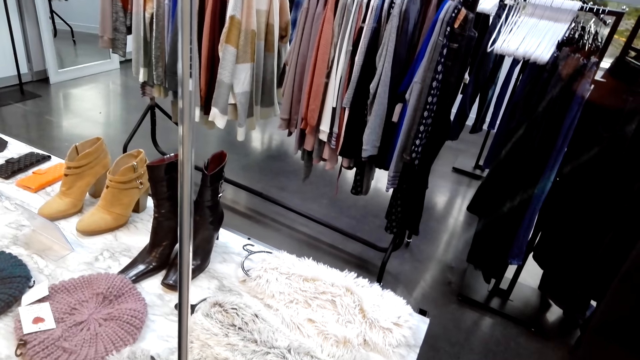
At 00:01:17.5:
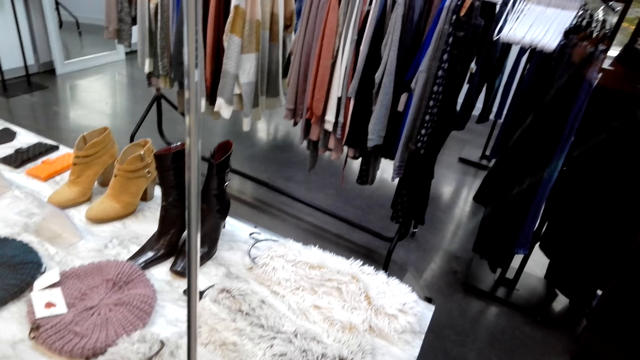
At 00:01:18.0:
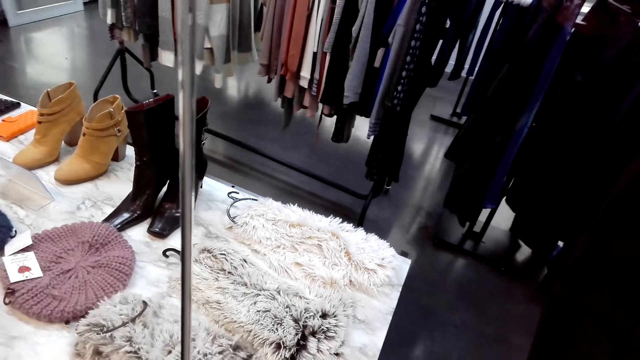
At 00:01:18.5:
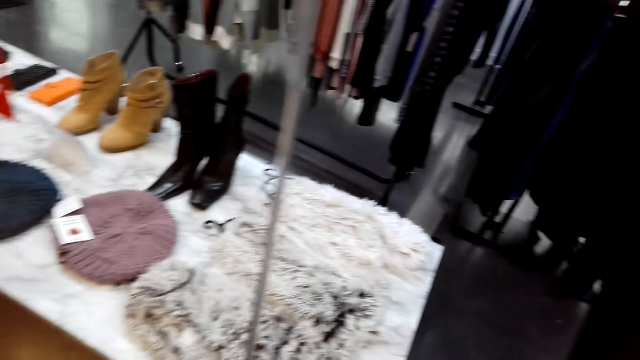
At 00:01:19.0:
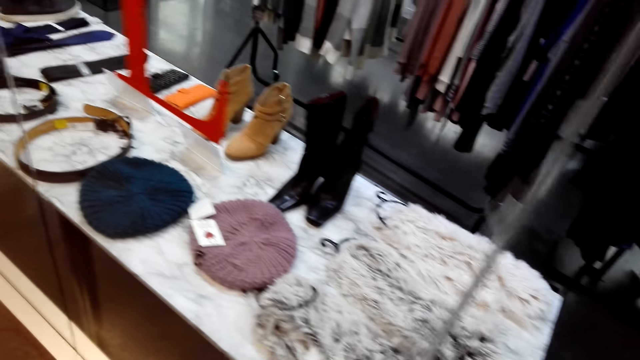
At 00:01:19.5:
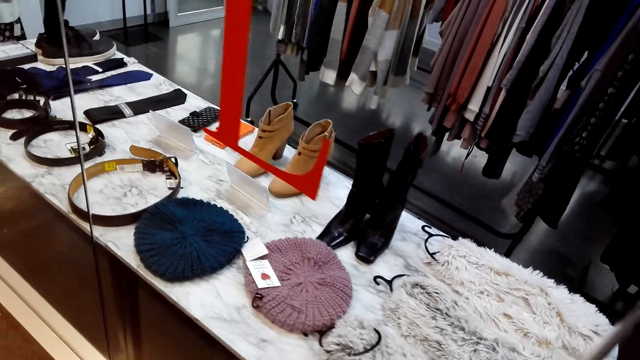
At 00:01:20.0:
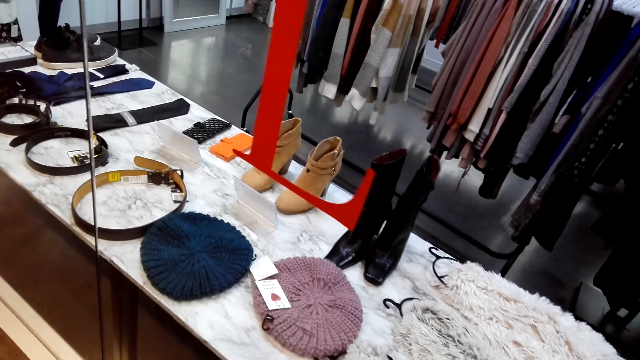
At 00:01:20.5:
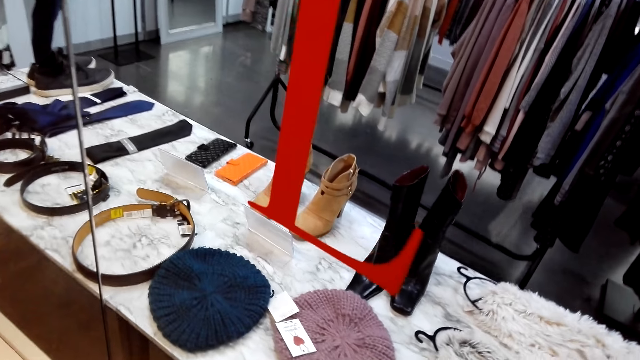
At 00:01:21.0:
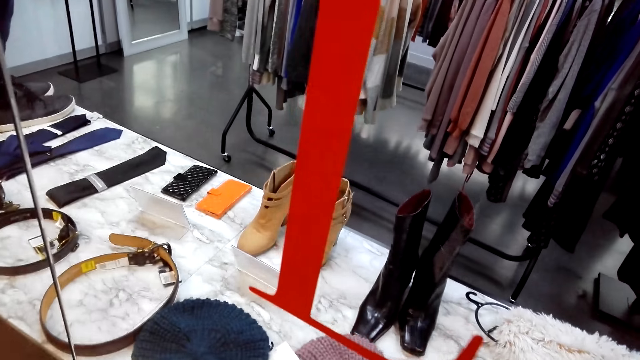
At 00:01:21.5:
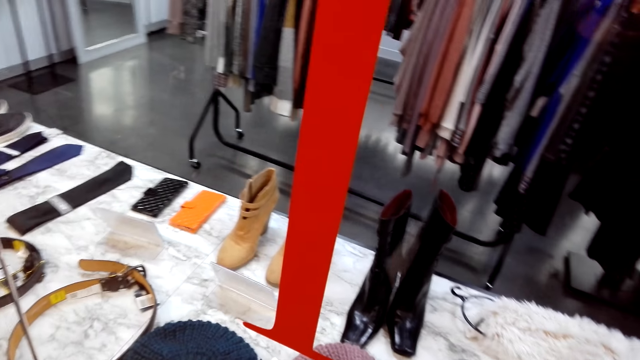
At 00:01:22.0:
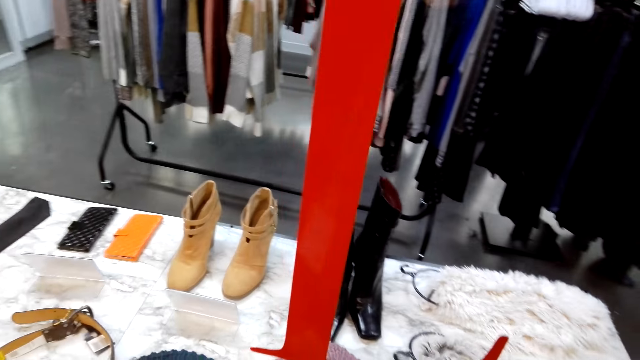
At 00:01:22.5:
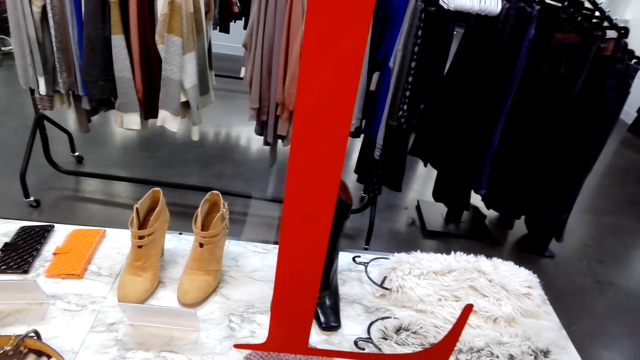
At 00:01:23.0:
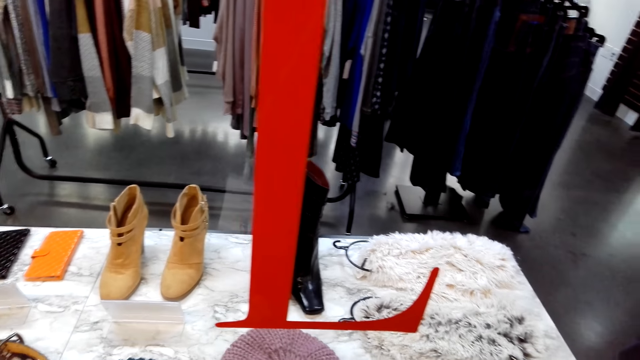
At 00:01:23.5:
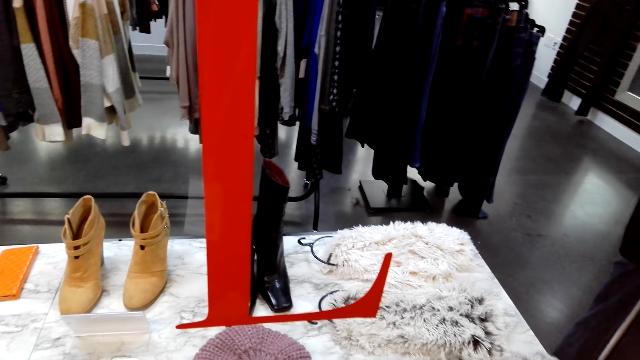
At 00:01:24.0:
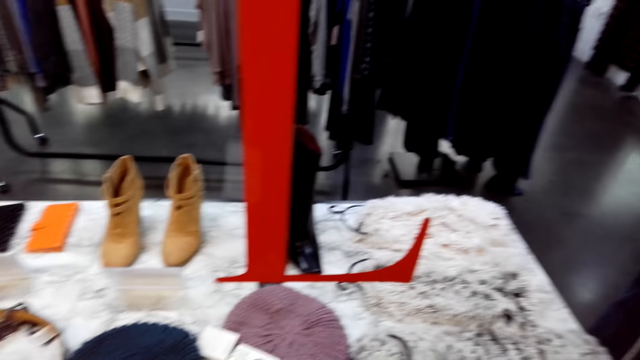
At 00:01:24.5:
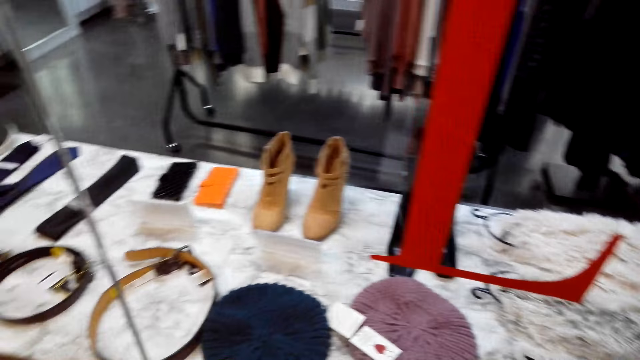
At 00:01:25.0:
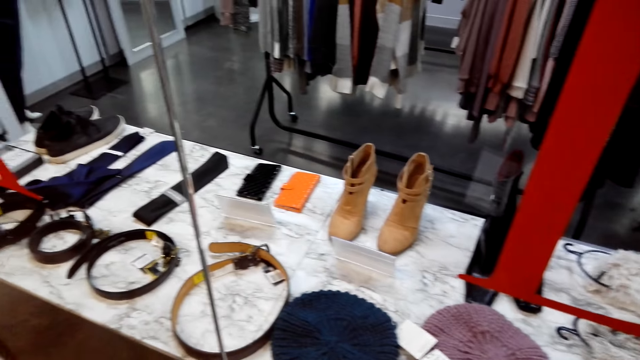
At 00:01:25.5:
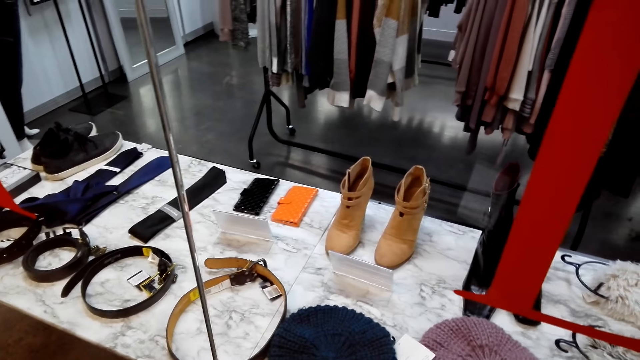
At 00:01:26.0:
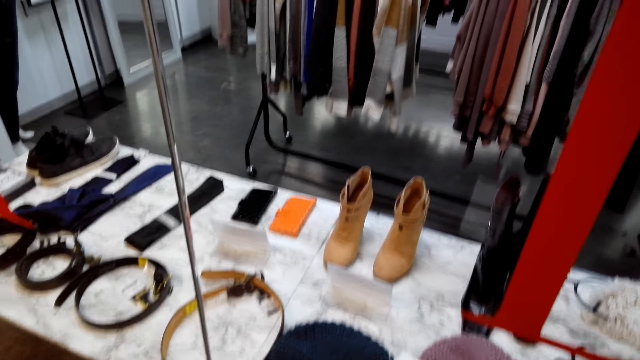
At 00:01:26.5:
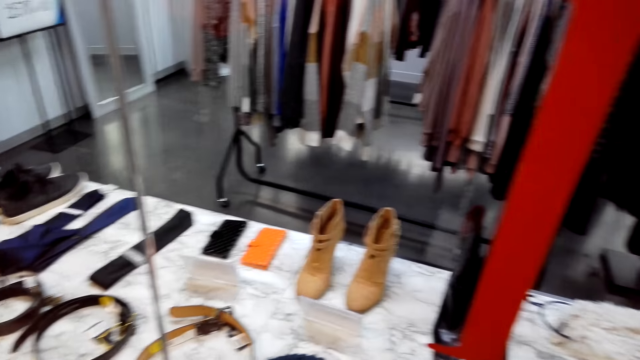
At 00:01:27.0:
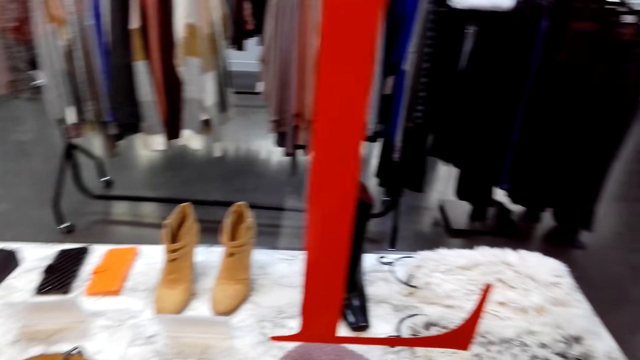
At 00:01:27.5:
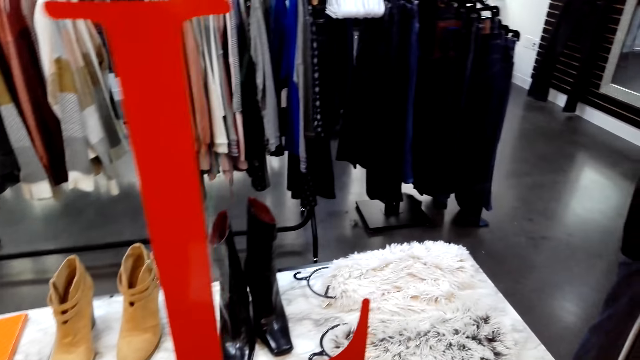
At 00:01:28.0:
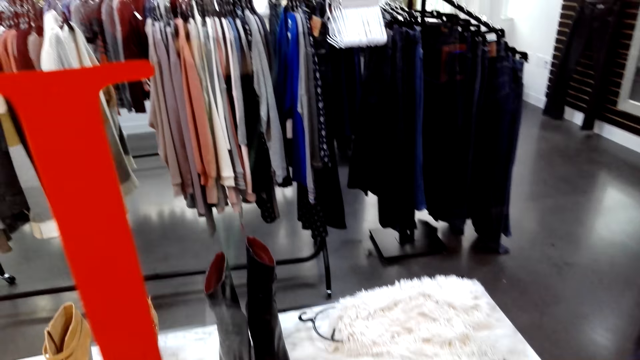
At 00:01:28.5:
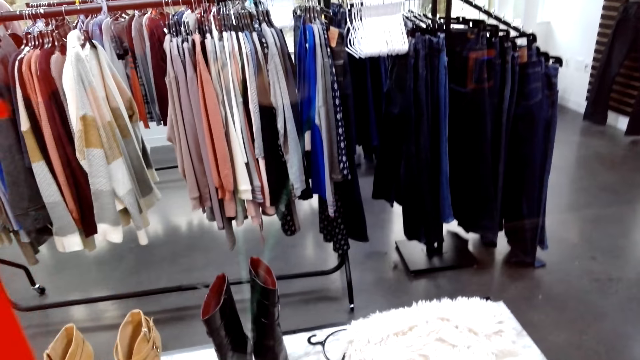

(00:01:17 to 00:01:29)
The camera wearer walks in the mall.

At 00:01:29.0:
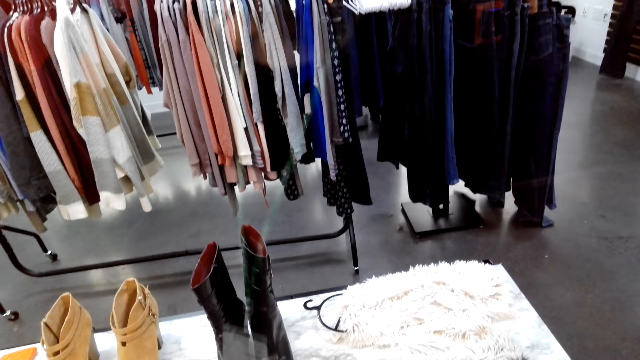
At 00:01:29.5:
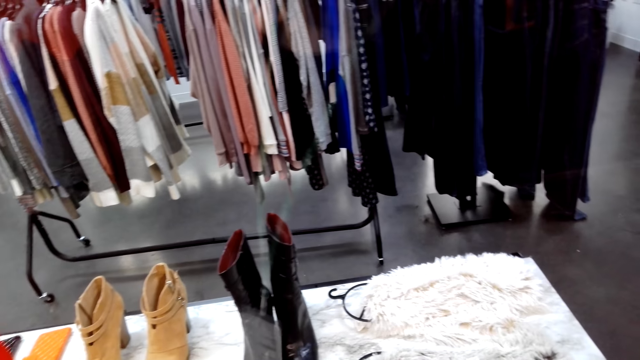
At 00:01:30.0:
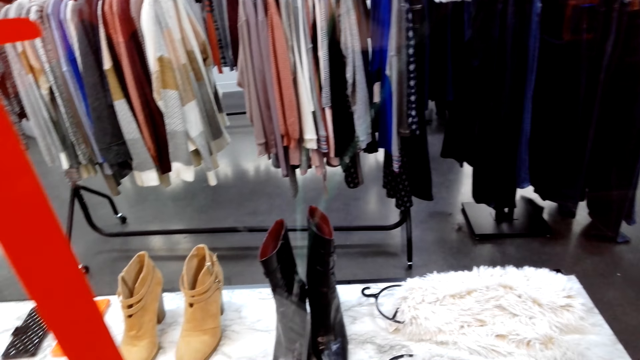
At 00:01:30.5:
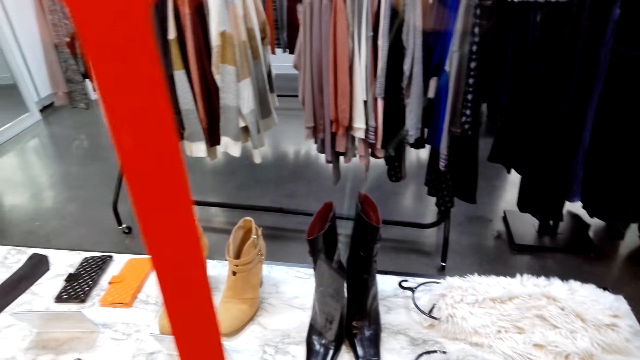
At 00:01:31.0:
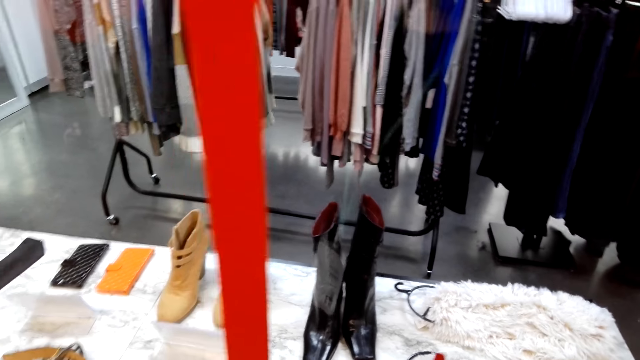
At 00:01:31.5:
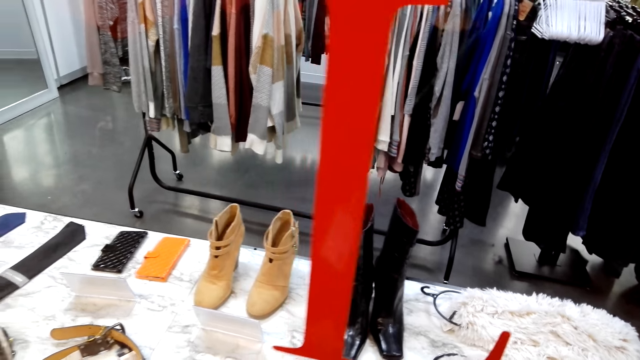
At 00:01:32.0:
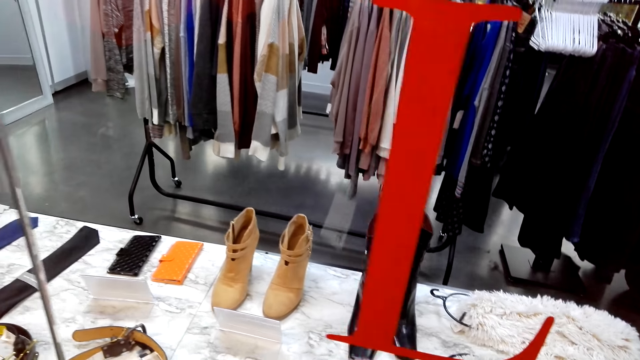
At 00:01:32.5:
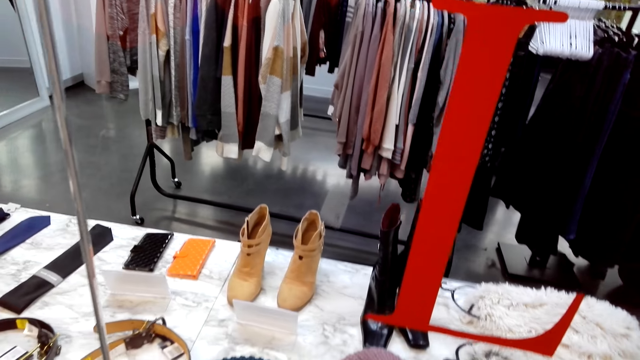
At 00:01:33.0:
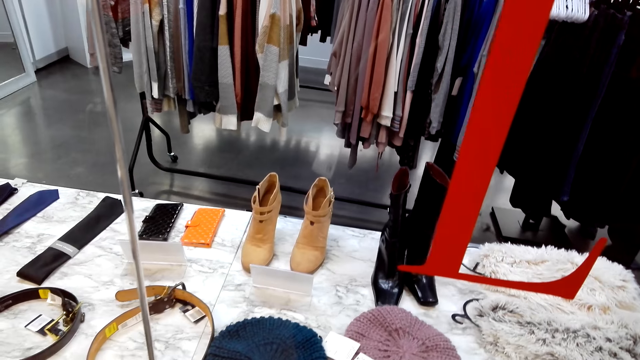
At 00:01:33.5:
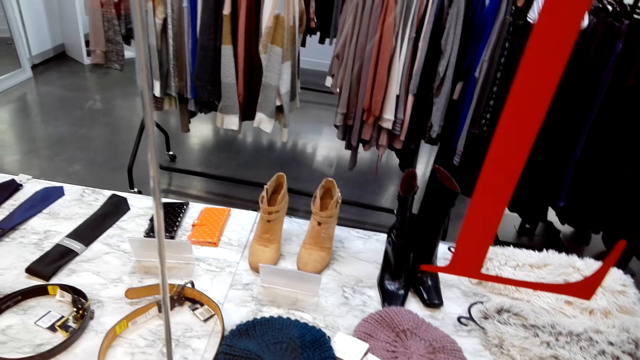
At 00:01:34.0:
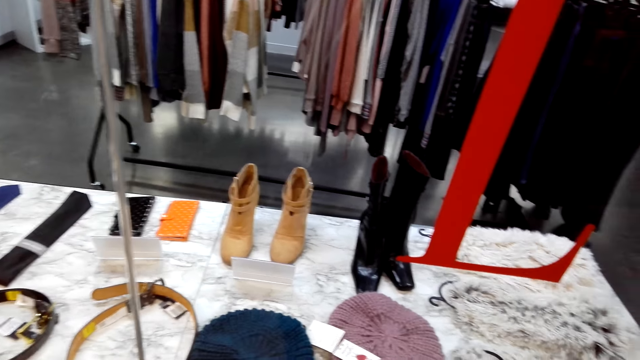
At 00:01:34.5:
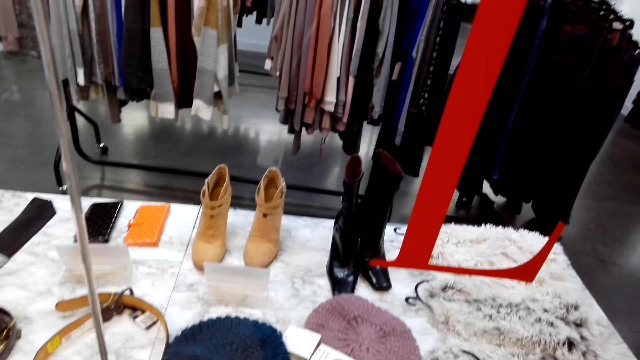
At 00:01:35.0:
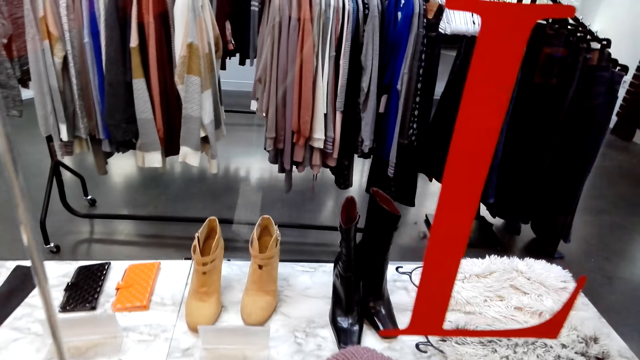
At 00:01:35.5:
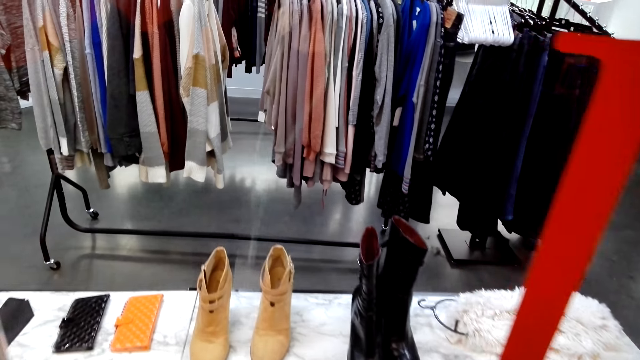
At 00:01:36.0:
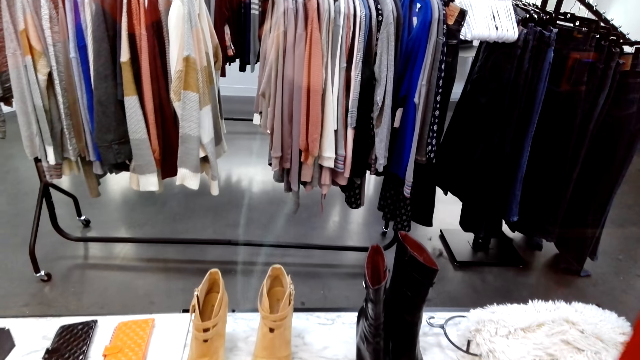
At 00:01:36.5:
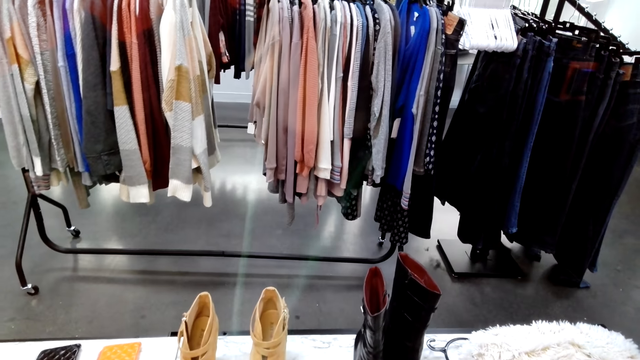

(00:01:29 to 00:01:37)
The camera wearer stands in the mall. They window shop.
